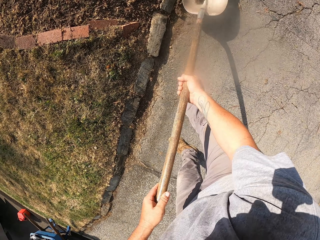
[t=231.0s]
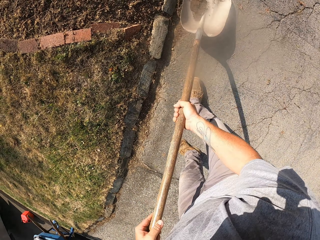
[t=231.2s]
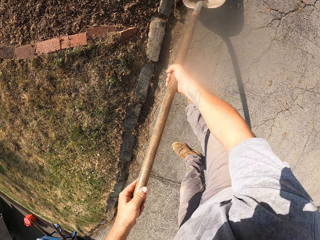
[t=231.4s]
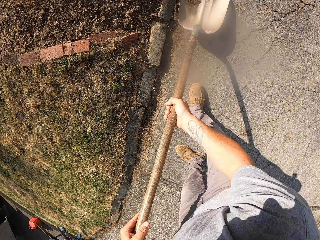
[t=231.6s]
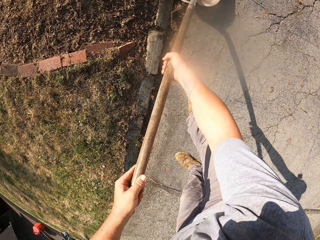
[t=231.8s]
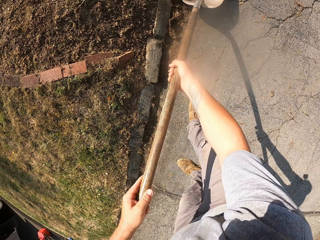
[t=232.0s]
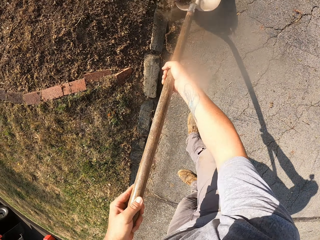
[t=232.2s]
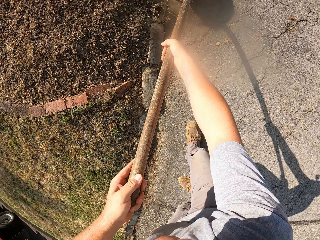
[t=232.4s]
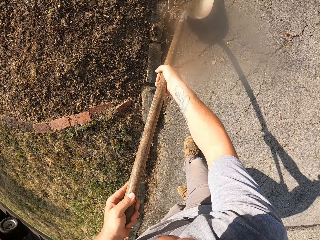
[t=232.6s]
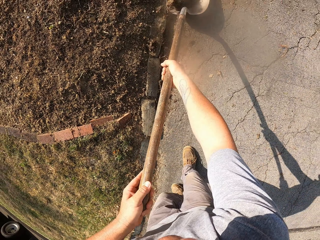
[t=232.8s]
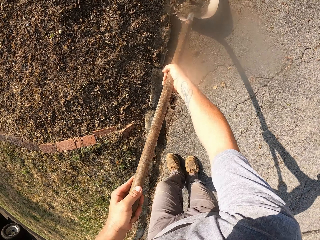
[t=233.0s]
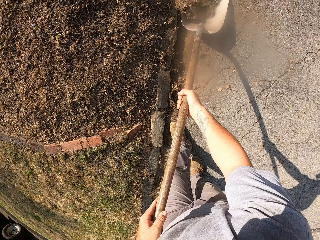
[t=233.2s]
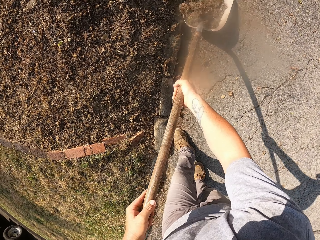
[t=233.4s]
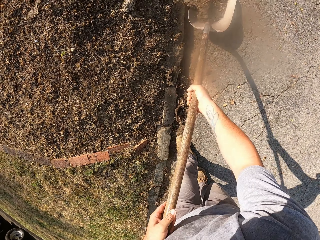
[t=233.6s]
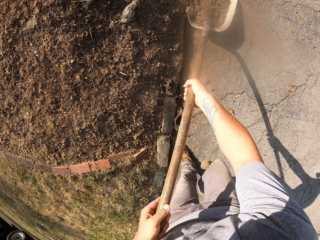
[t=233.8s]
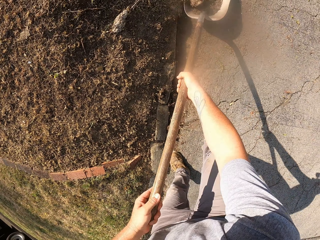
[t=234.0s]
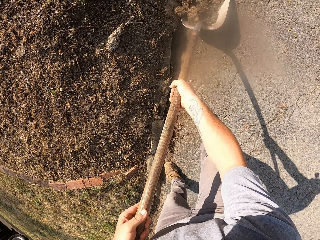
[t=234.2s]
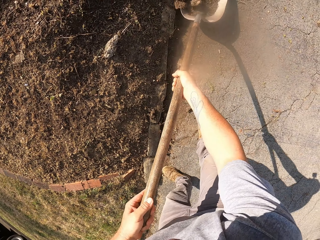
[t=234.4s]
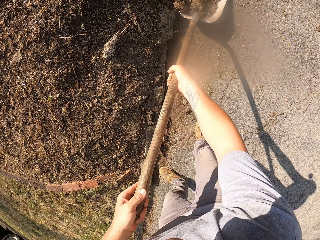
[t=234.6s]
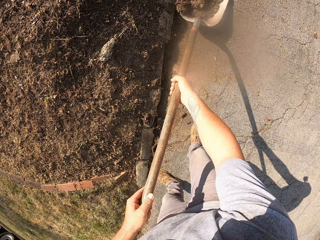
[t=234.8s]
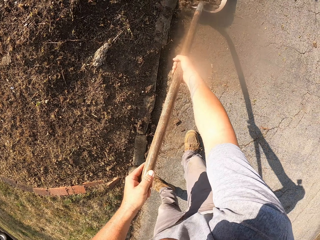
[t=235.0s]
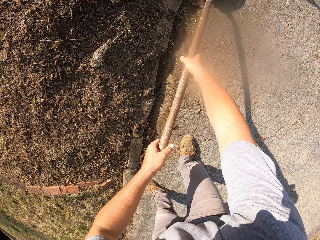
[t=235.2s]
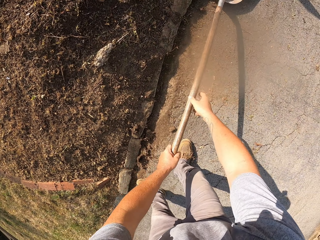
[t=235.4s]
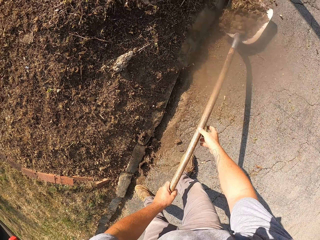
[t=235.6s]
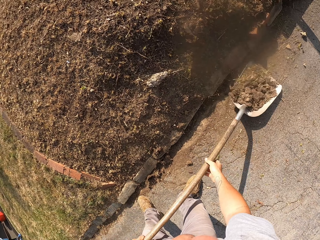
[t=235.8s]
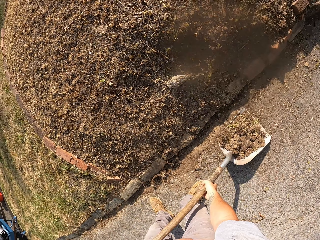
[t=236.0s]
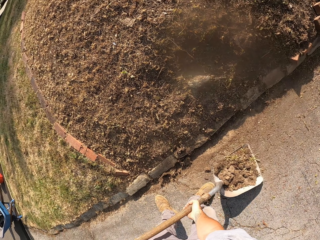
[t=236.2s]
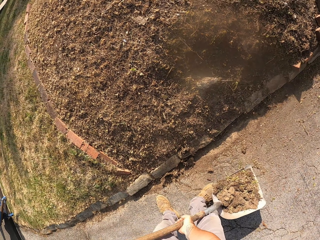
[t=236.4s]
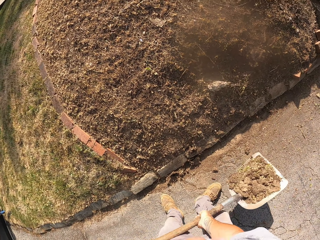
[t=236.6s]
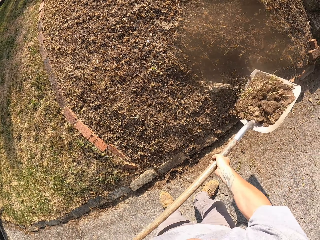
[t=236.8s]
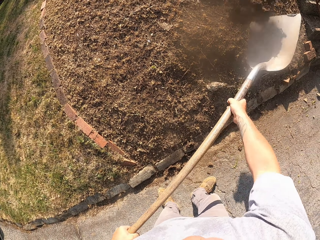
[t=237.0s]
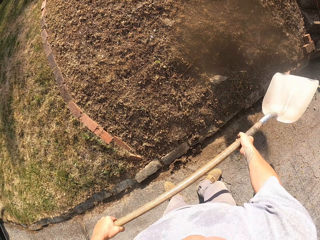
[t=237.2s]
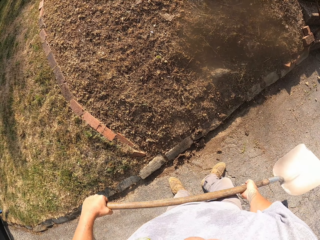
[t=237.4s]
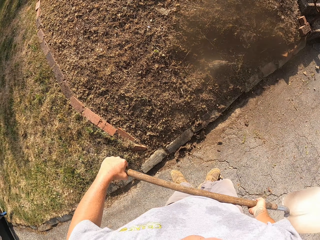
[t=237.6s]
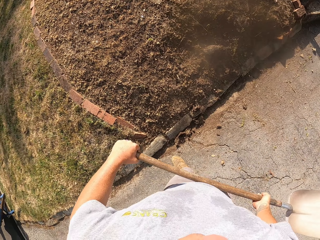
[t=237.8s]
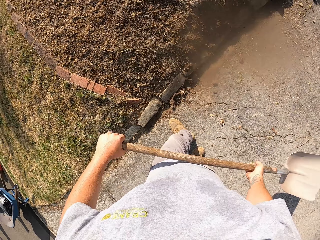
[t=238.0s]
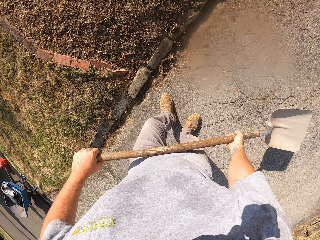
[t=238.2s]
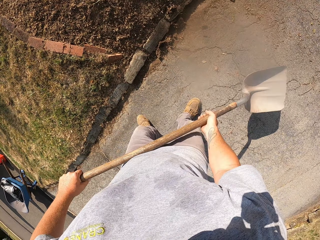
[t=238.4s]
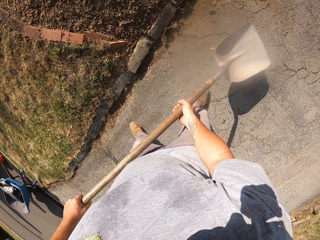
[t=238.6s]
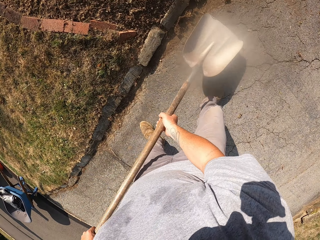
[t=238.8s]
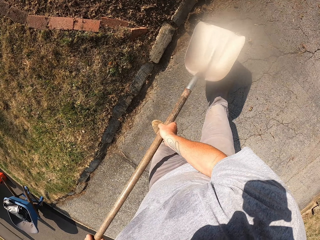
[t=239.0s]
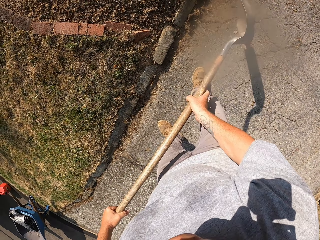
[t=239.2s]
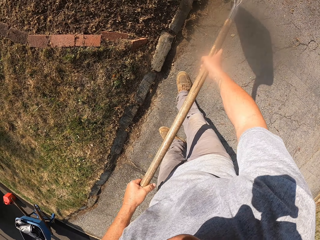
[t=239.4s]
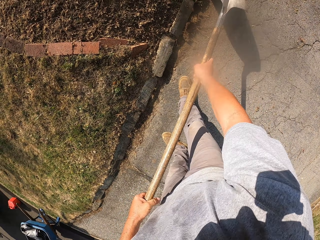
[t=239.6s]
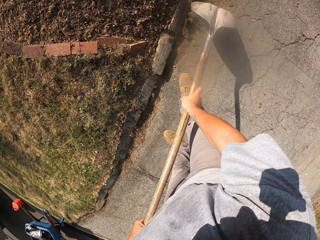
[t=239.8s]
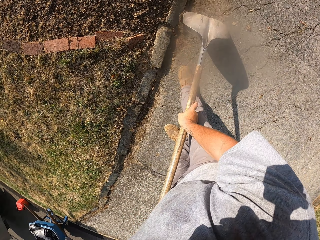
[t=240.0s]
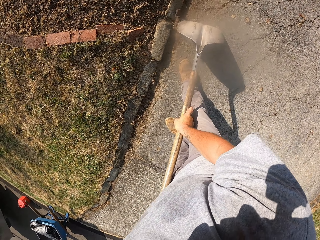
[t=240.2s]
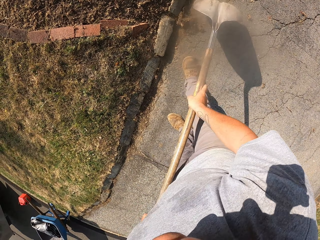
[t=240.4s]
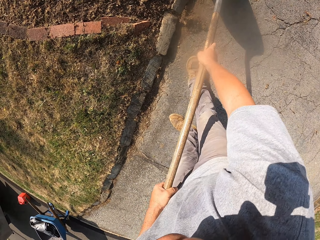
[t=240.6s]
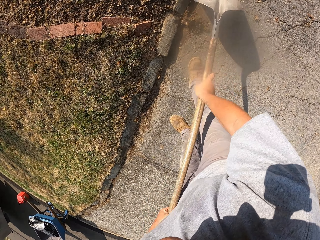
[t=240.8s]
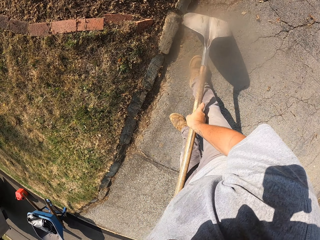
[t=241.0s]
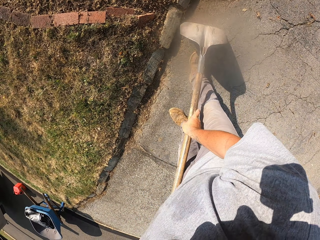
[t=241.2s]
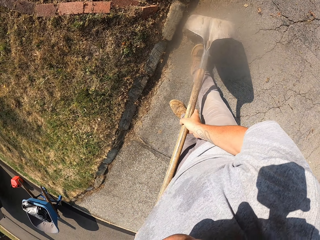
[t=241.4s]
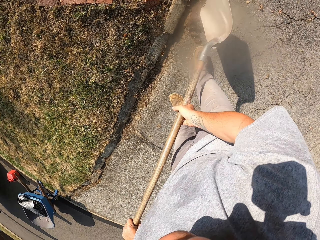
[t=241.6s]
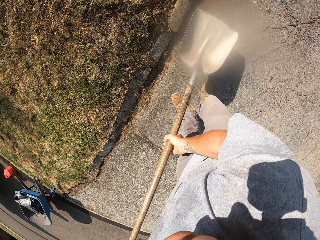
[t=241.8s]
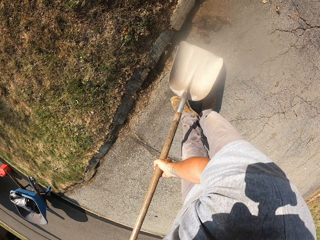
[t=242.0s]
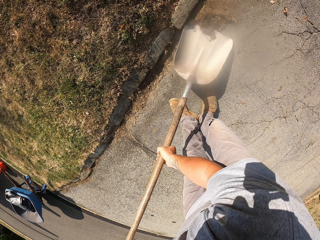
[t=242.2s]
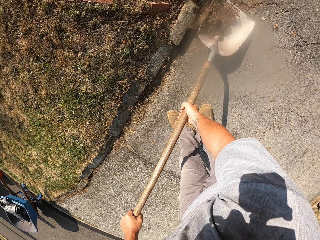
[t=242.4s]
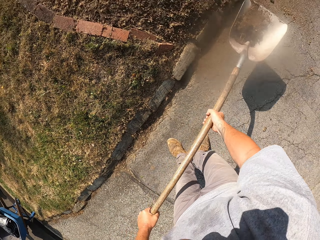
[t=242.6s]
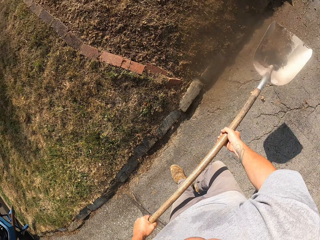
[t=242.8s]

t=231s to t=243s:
The camera wearer scoops the soil or dirt with the spade and pours the soil on the garden. They collect the dirt. They dig the soil with the spade.

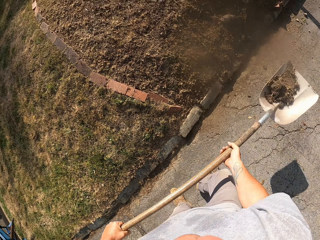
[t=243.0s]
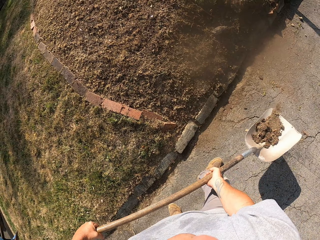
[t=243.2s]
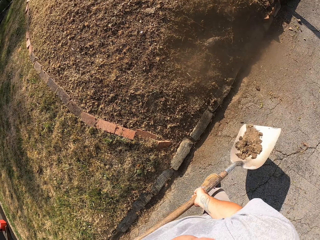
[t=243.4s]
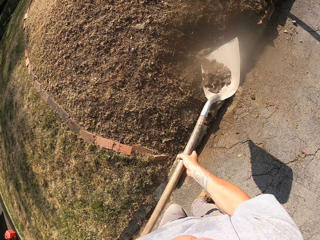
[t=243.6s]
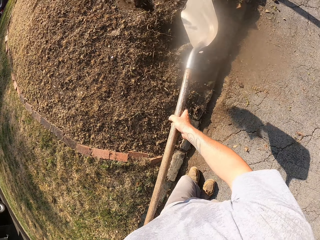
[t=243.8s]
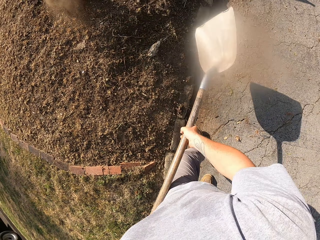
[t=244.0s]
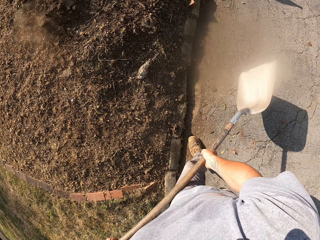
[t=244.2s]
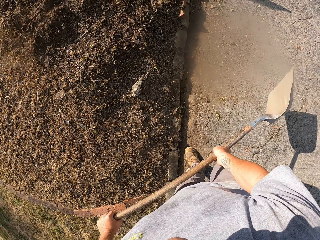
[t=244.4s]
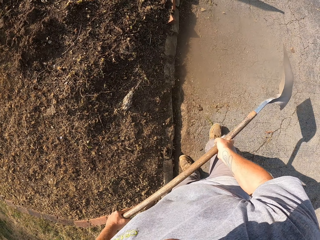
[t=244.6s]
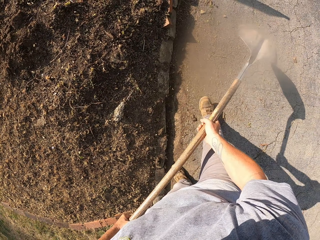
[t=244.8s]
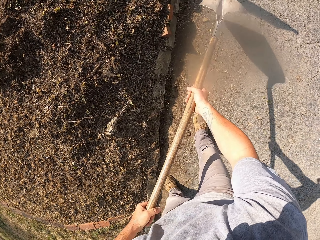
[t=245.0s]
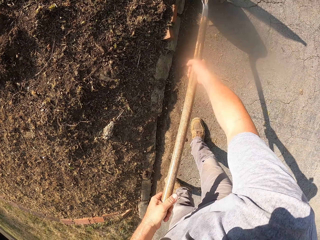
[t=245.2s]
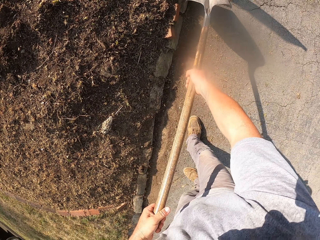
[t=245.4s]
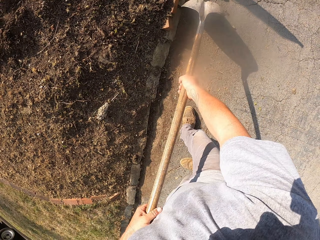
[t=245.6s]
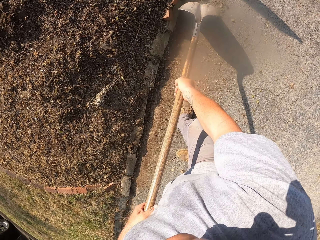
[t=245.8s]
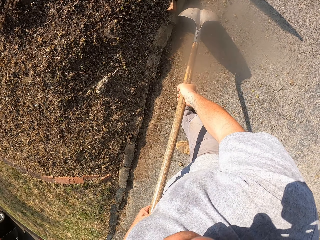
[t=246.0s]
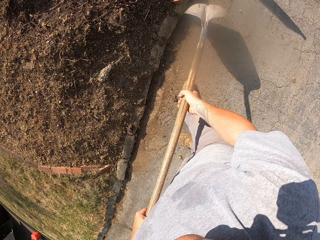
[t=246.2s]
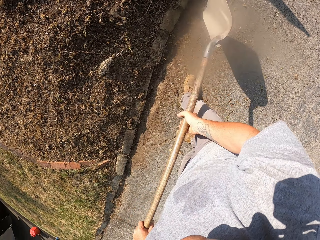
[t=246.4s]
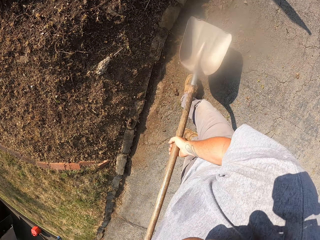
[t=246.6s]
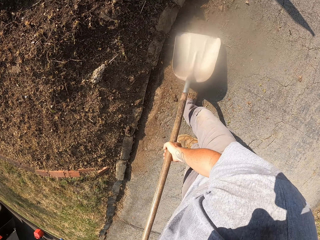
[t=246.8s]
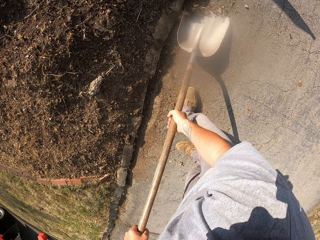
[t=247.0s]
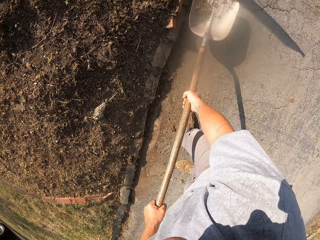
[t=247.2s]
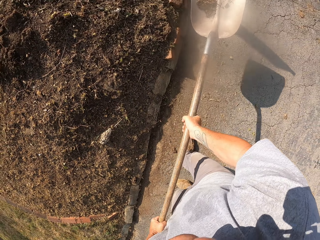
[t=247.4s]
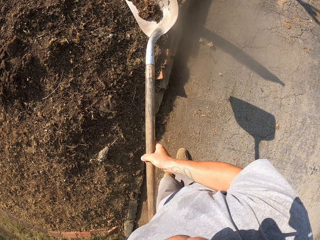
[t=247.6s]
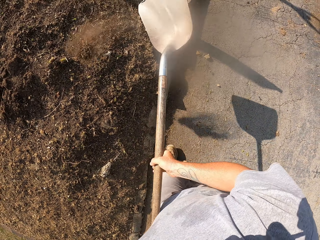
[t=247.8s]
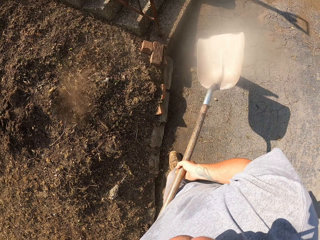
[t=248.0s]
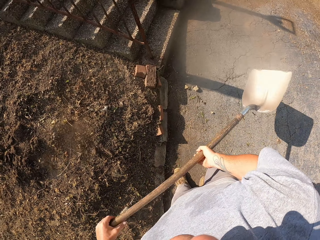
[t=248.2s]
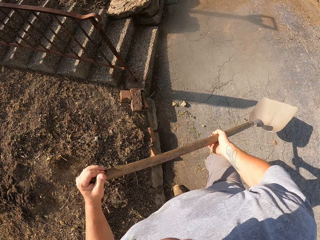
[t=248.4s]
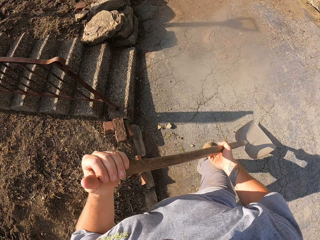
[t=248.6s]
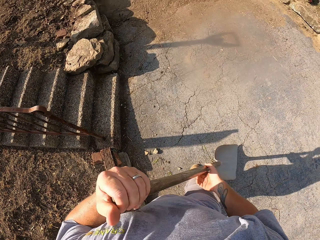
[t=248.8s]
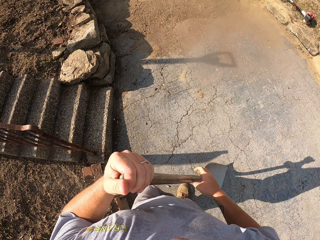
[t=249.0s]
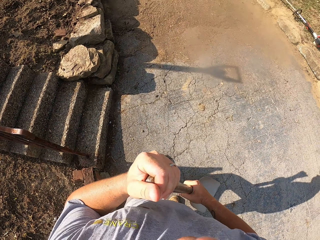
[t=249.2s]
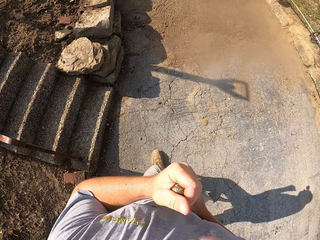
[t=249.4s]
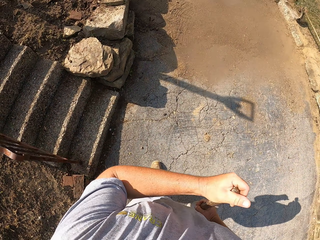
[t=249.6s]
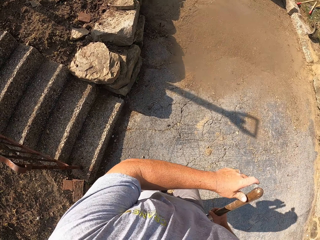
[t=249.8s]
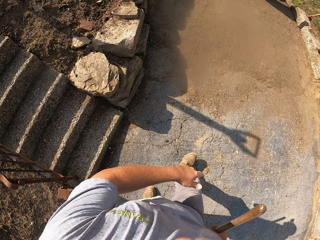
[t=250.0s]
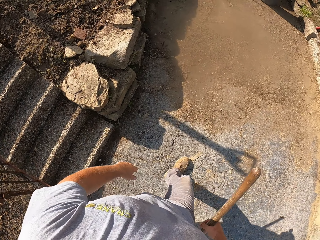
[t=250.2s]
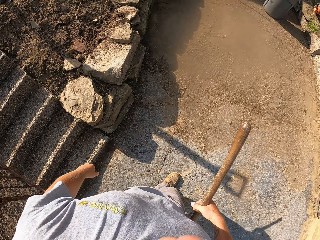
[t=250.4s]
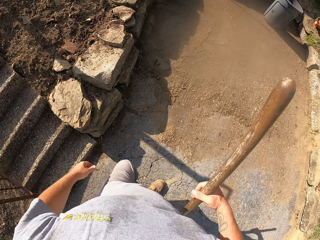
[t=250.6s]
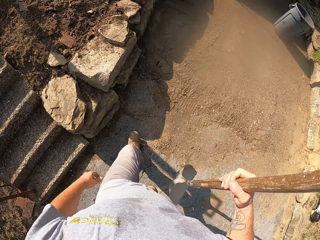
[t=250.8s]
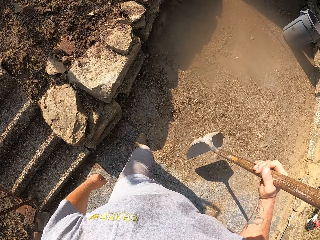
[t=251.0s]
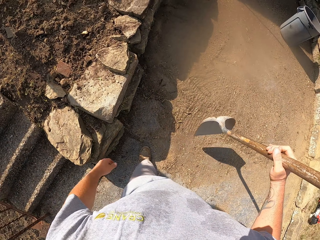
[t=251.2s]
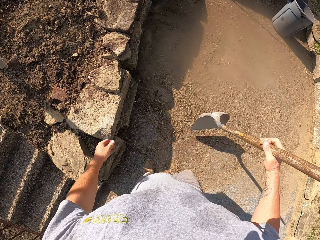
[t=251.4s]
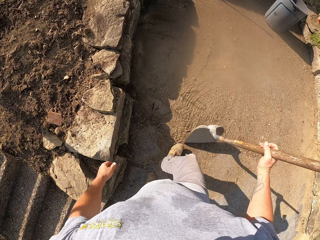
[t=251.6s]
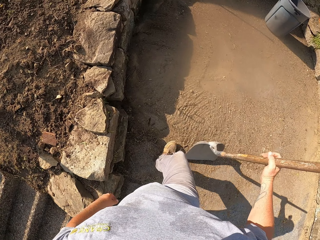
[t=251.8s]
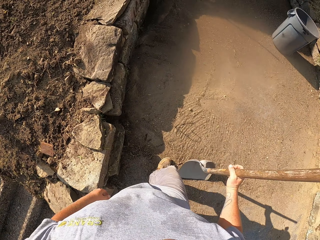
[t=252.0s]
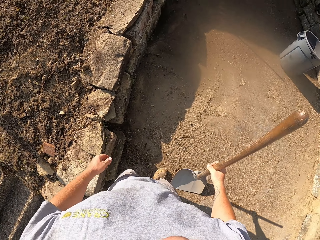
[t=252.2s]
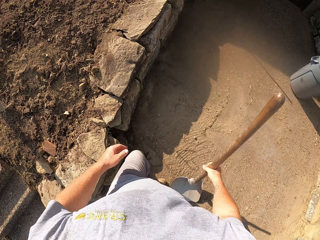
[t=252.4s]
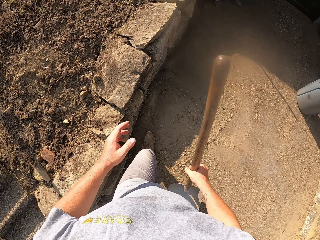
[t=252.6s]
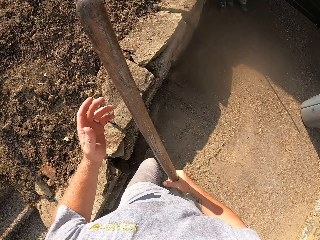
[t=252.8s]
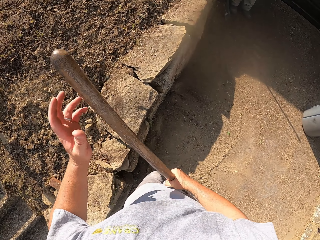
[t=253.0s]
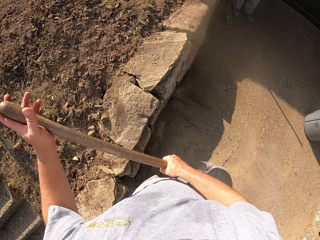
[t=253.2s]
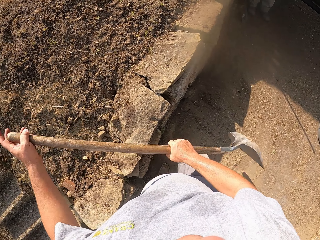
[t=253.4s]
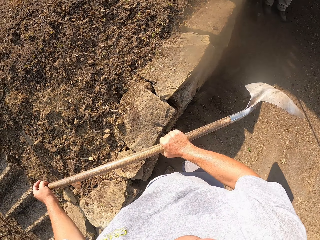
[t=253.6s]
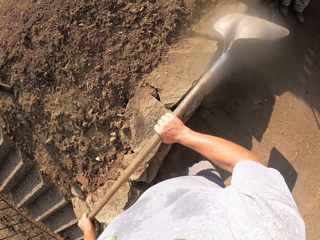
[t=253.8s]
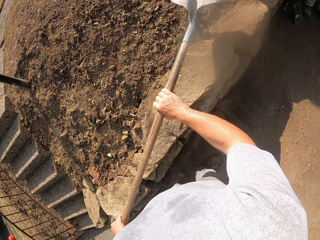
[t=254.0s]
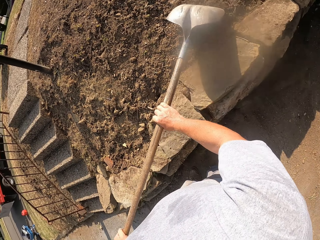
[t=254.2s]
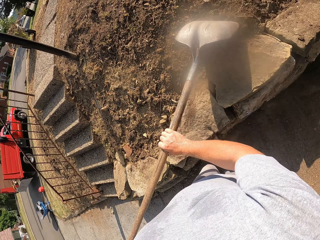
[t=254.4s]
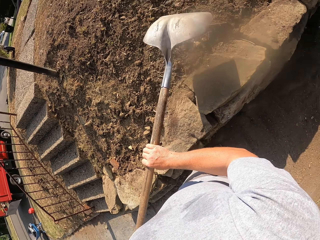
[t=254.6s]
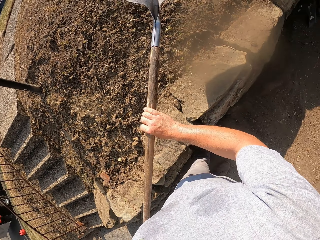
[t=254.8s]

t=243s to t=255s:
The camera wearer pours the soil or dirt on the garden. They walk around. They dig the soil with the spade and collect the dirt. They dig the soil with the spade, pour the soil on the garden, and walk on the footpath. They hit the ground with the spade. They level the ground.
